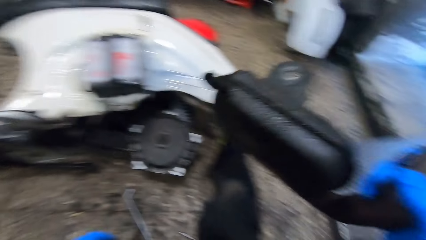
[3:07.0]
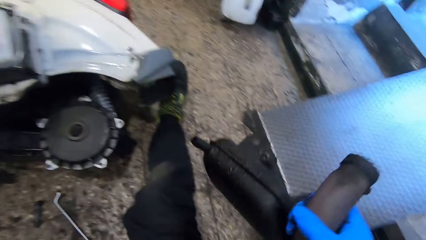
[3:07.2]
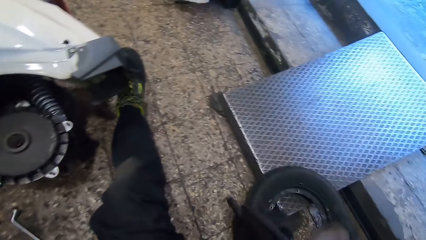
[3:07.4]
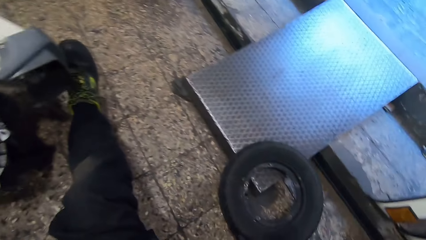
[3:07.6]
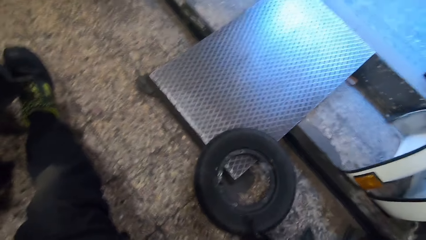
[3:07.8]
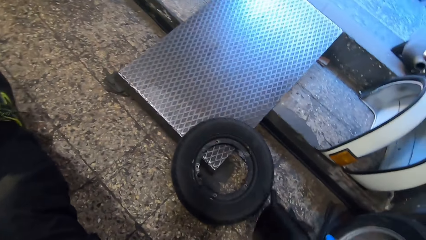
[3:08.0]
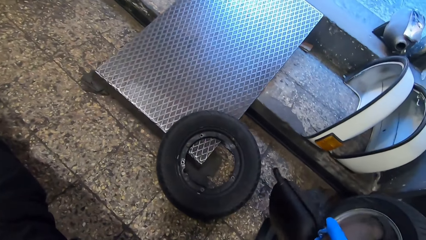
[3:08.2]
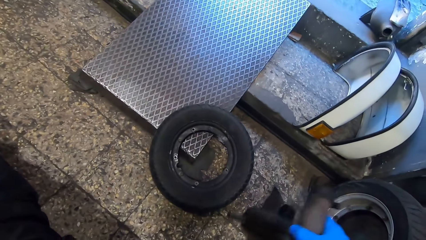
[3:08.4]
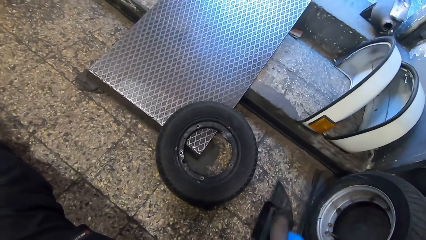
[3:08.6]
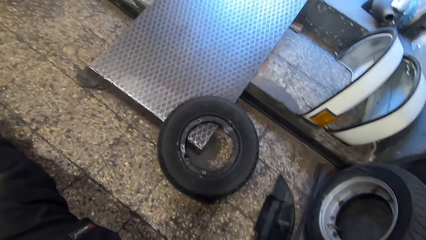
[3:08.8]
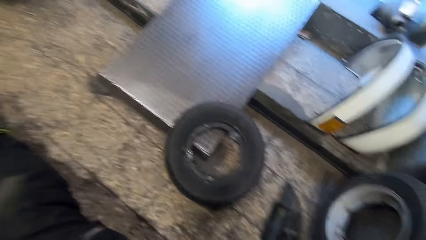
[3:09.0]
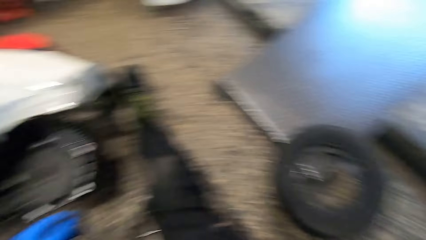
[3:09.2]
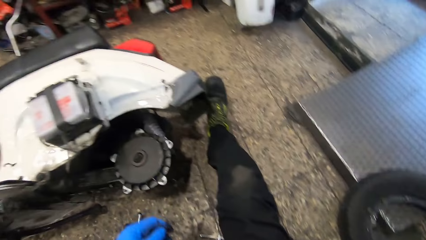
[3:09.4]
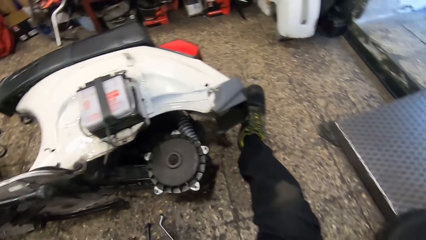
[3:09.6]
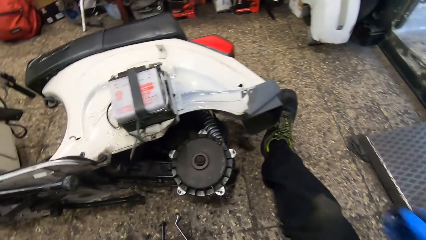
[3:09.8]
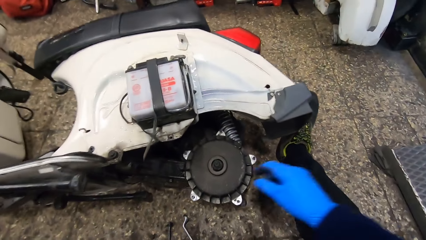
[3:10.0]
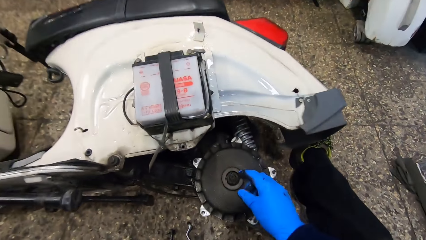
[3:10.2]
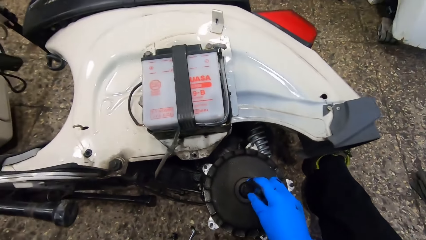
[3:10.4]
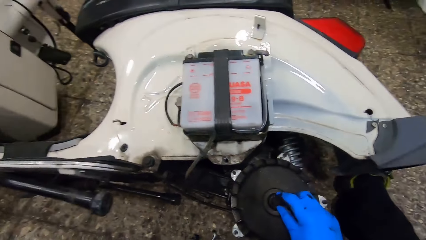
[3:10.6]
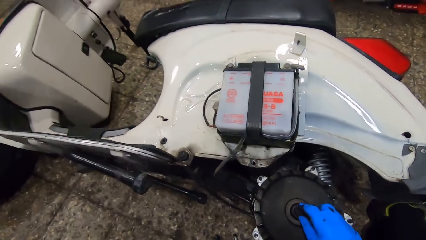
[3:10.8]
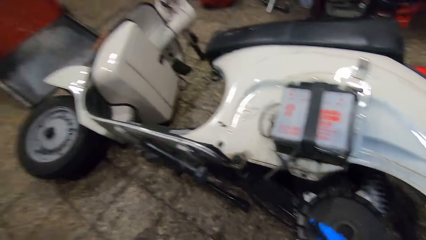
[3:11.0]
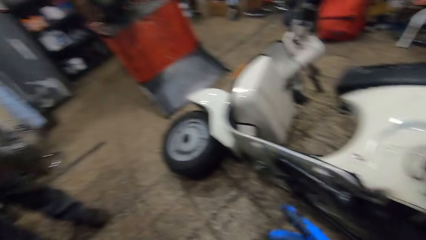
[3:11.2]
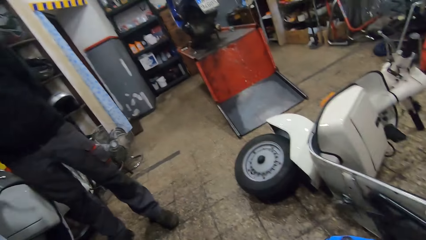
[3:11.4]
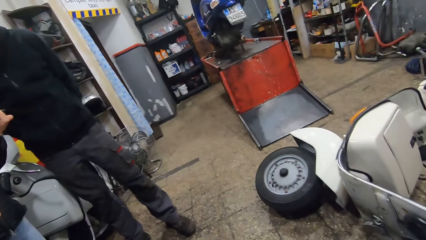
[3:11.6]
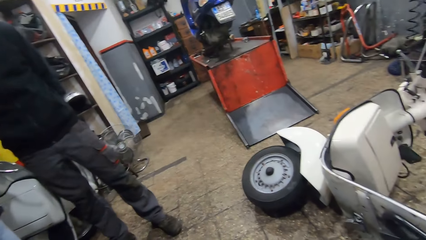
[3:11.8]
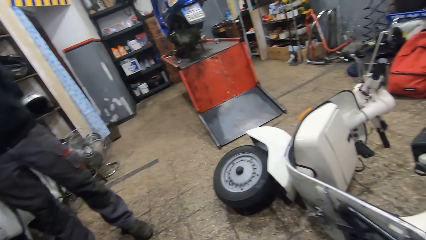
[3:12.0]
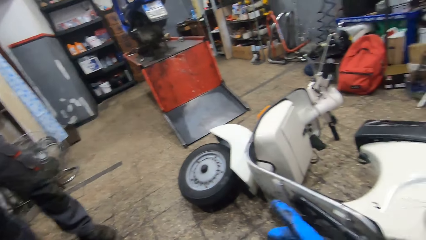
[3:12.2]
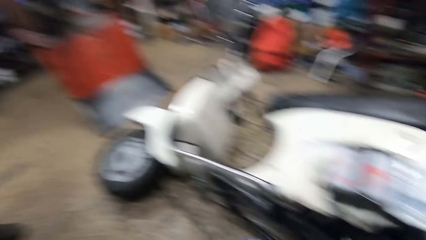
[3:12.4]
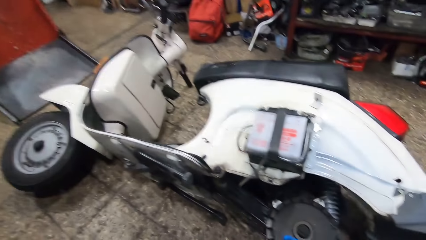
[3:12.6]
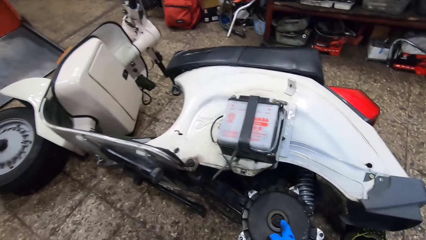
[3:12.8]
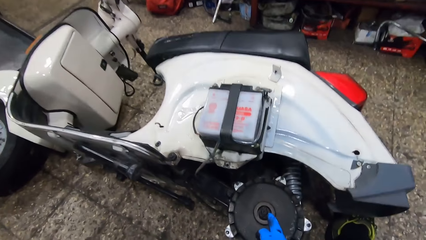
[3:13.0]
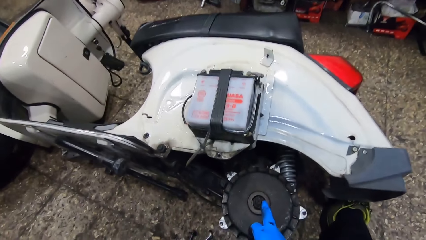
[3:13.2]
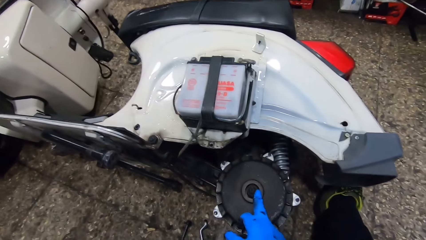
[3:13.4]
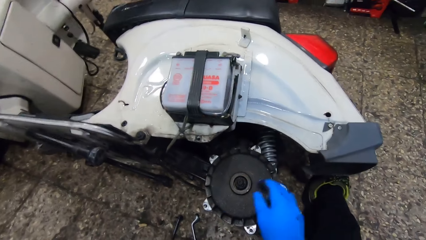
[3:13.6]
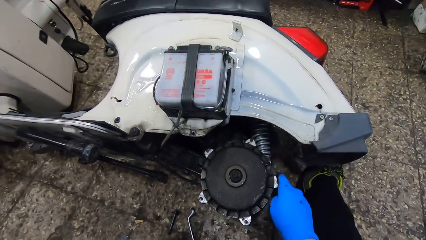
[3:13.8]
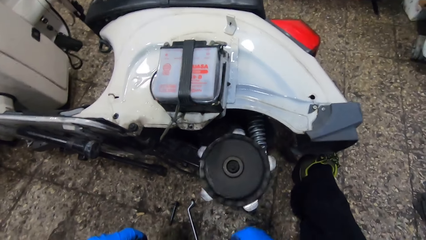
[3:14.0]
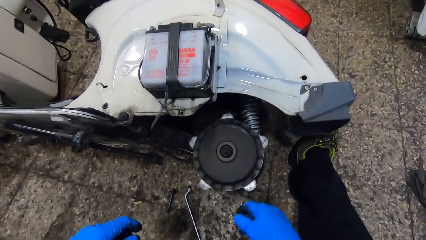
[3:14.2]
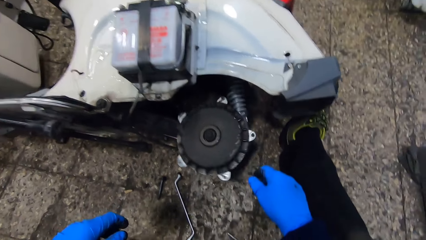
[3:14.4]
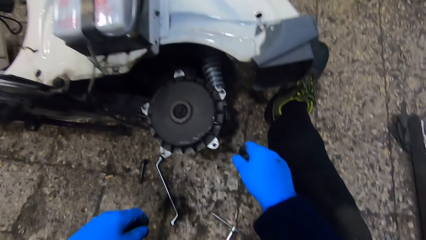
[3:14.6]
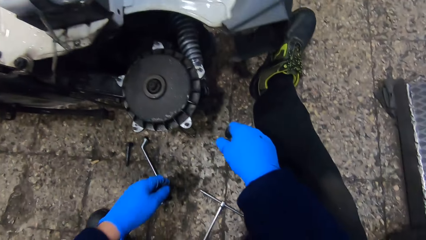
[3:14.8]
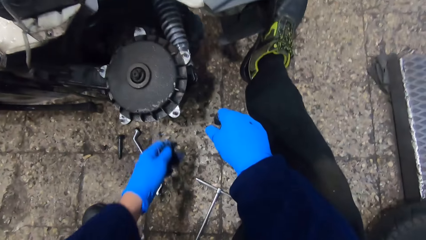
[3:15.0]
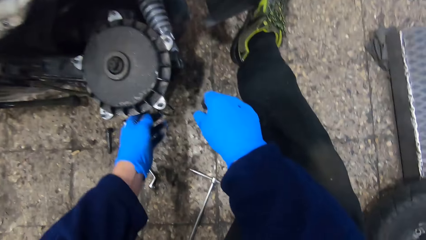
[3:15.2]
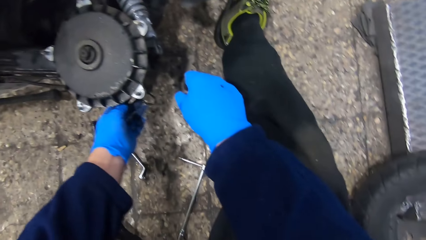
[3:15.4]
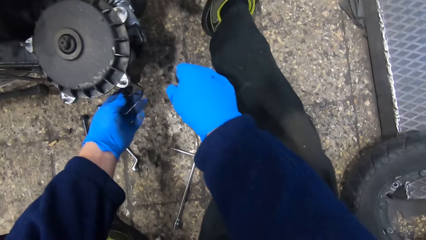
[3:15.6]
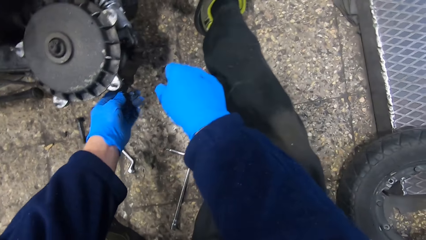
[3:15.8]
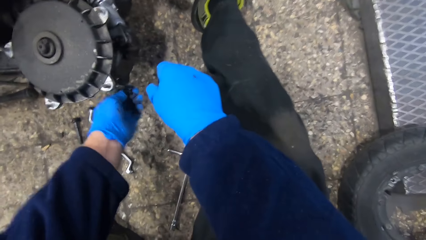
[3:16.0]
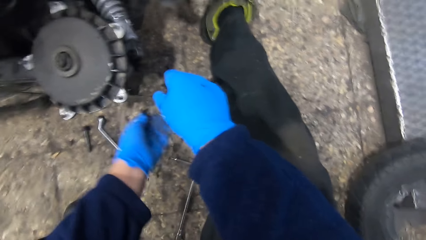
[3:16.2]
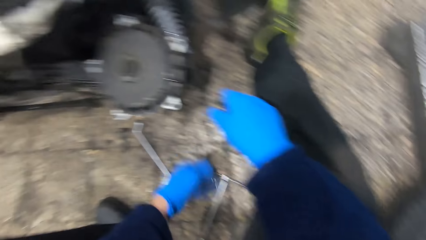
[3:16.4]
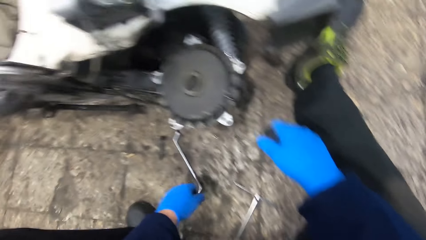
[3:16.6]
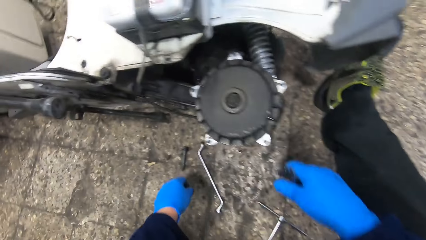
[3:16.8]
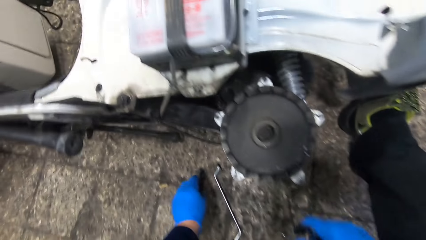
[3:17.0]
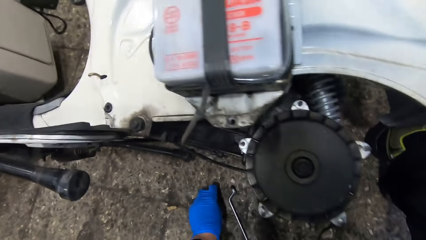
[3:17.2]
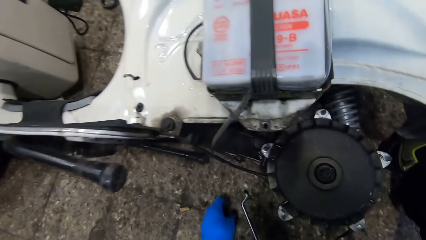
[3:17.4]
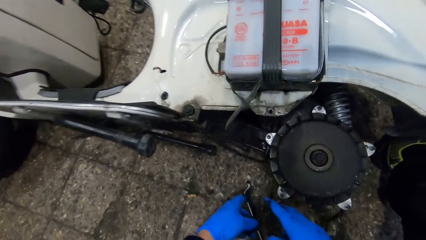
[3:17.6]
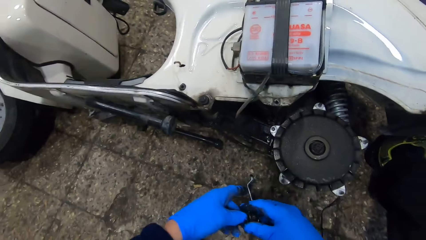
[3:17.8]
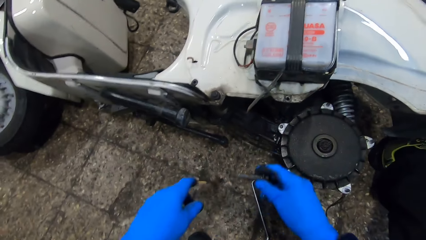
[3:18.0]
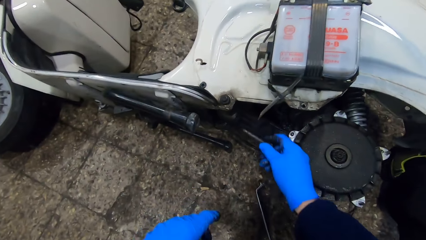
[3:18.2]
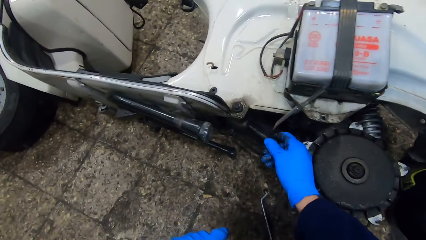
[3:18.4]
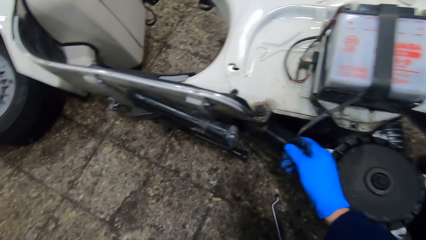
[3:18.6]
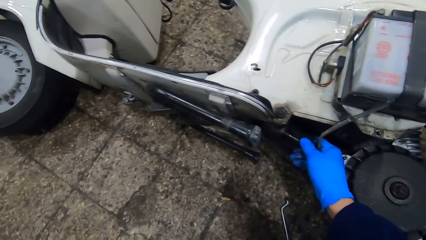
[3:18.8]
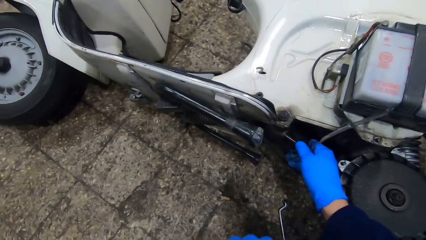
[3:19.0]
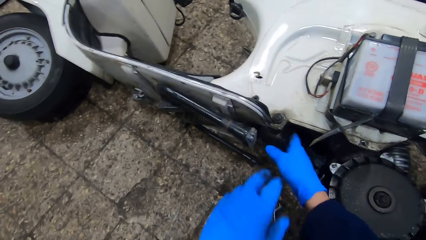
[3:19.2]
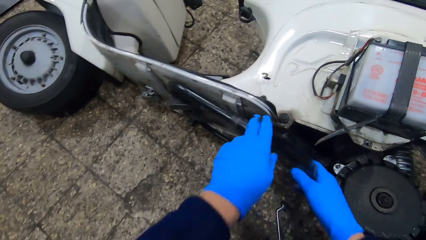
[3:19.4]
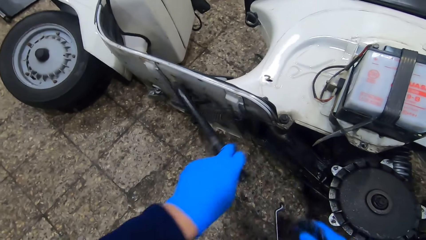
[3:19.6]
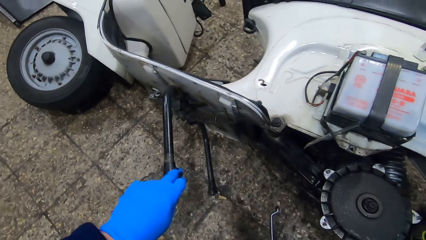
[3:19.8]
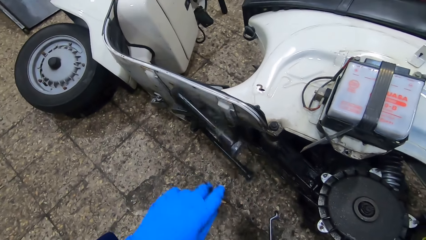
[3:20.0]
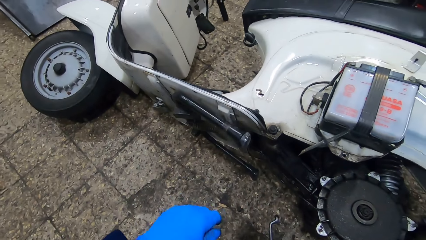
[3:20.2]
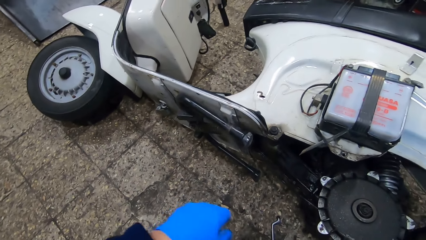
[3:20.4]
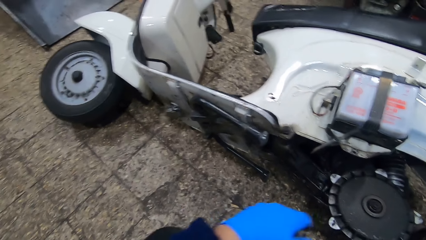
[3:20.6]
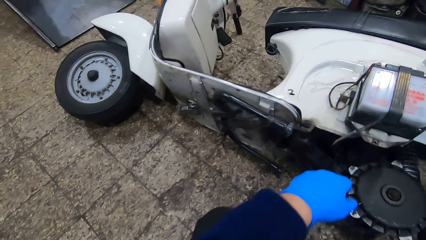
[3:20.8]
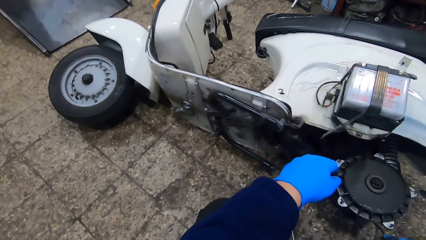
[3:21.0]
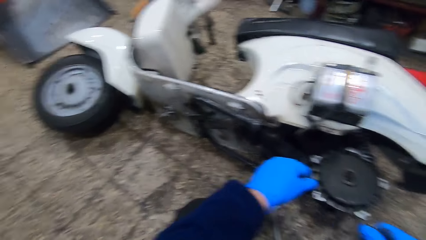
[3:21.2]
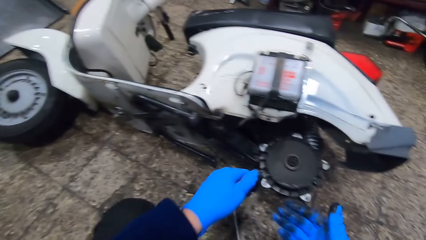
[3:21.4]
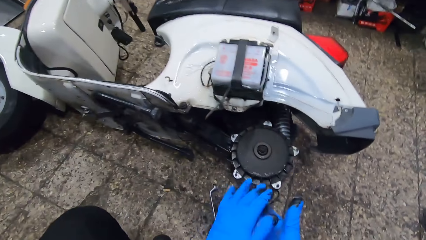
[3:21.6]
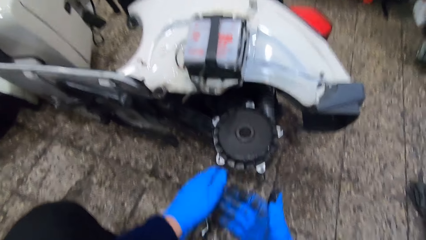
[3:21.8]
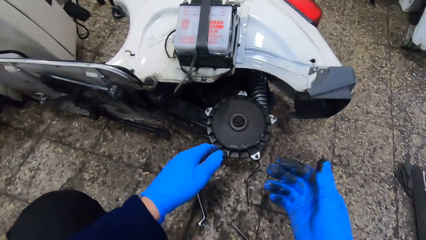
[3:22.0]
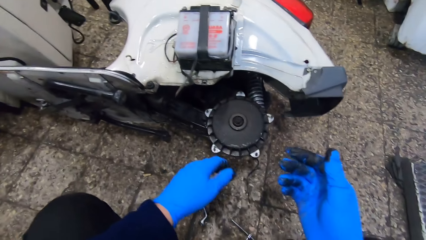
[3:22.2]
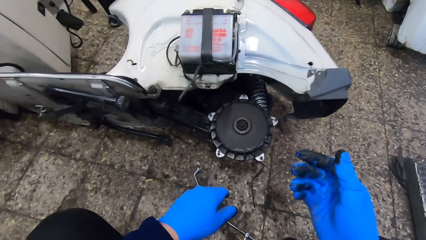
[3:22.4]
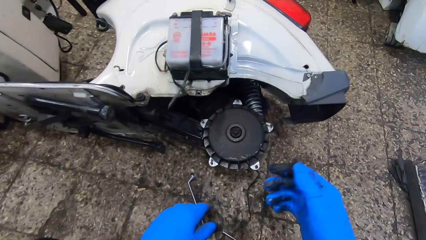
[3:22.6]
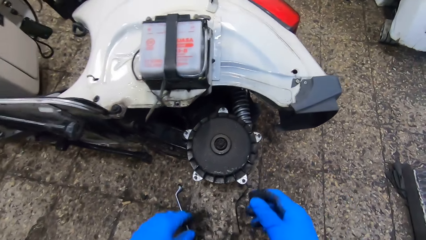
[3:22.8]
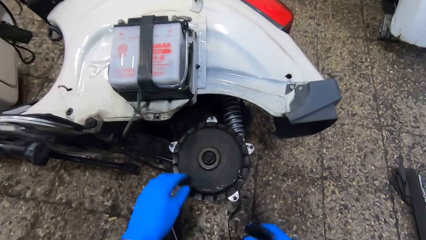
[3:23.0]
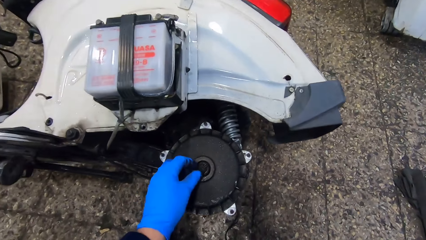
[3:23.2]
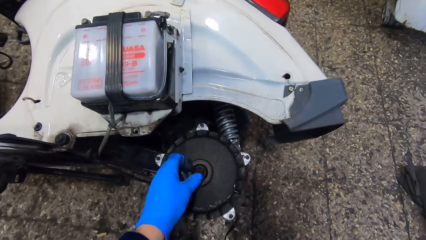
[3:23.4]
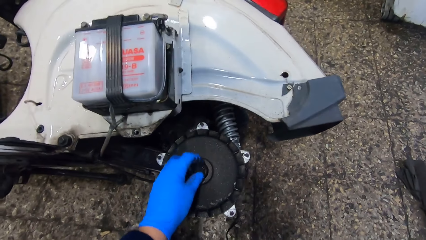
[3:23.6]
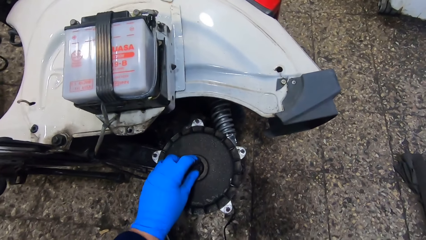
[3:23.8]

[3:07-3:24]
The camera wearer drops the silencer on the floor with his right hand. He touches the screw. He looks at a man. He spins the rim or rear drum brake with his right hand. He touches the rear drum brake. He picks up a rod or bolt from the floor with his left hand. He passes the rod to his right hand. He fixes the bolt. He puts the rod into the motorcycle. He pulls the motorcycle brake with his left hand. He moves the stands. He wipes the hands. He looks at the rear drum brake pads.
